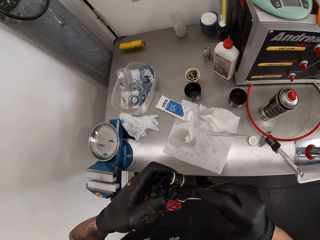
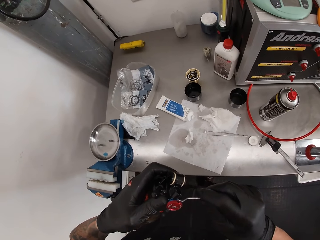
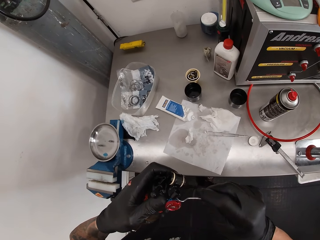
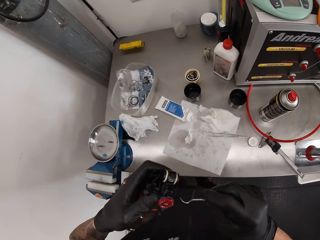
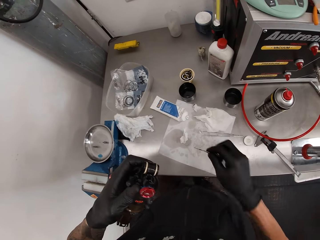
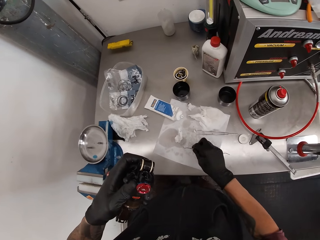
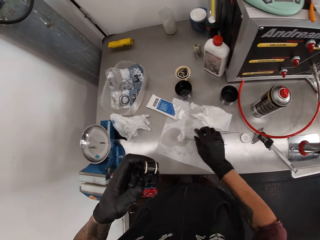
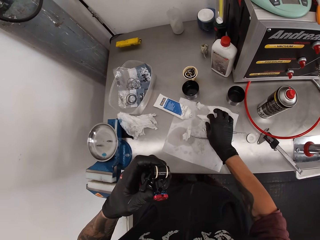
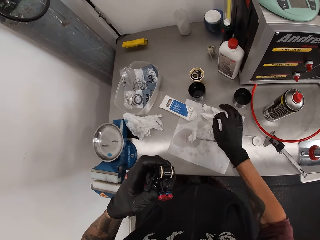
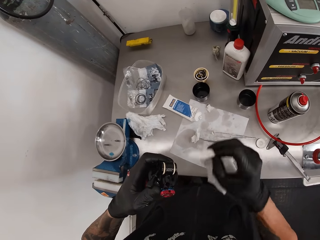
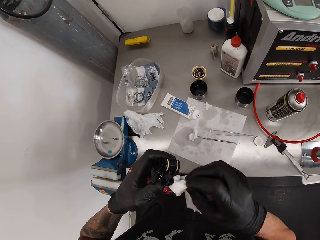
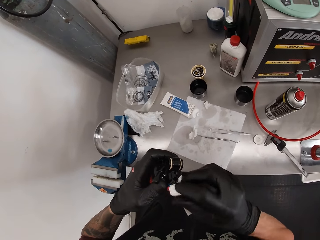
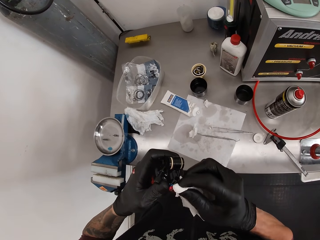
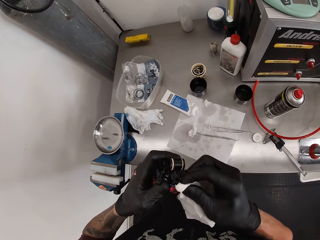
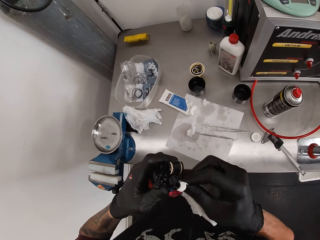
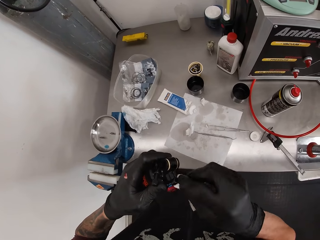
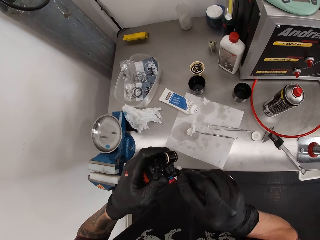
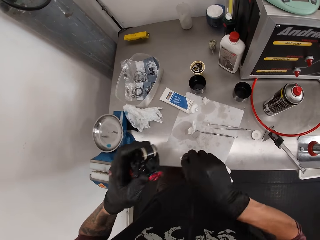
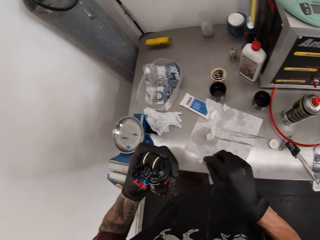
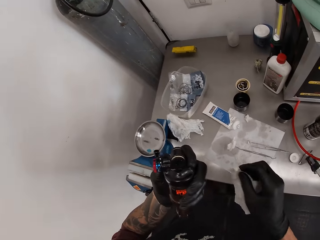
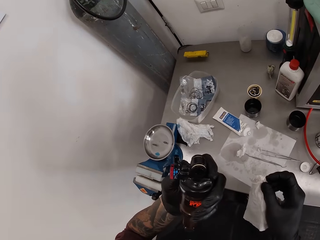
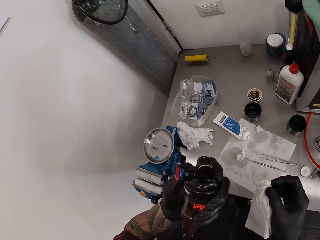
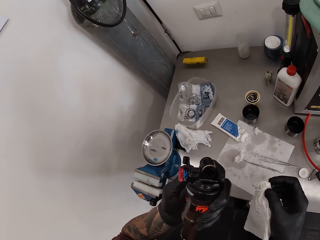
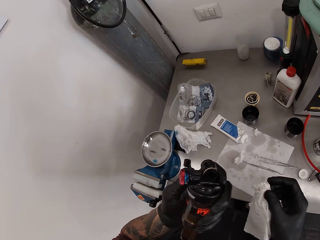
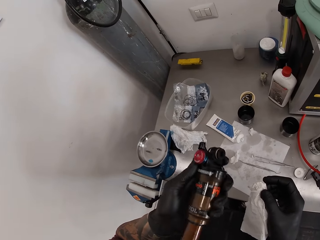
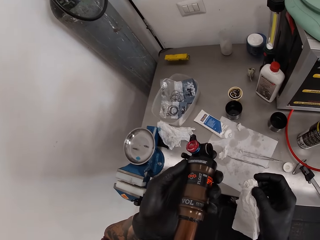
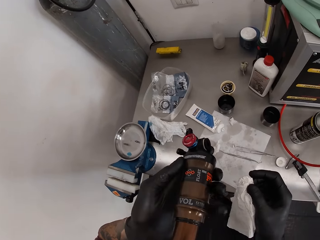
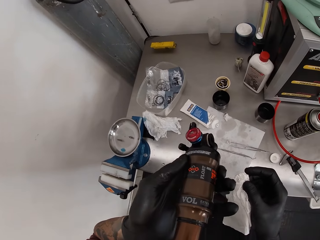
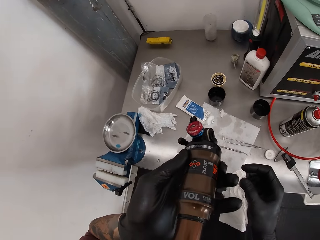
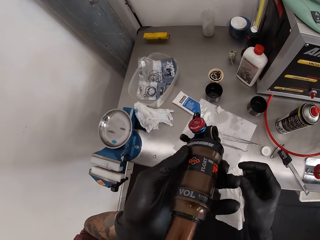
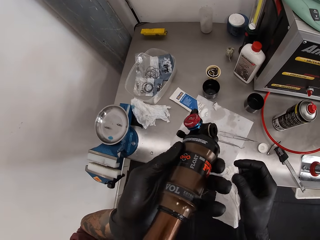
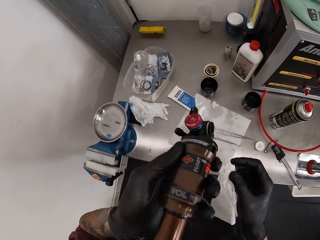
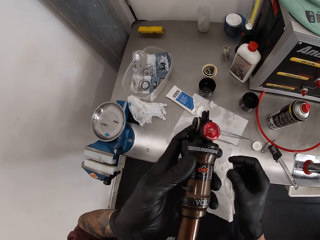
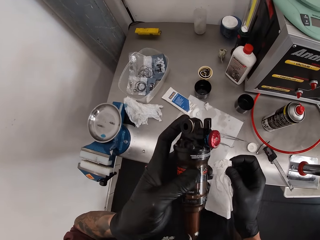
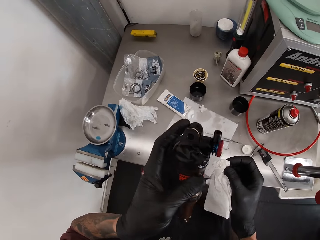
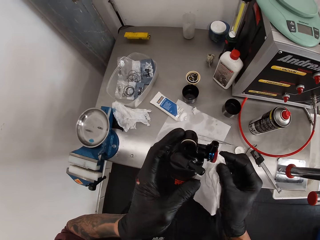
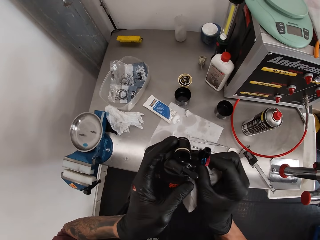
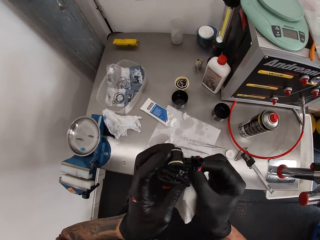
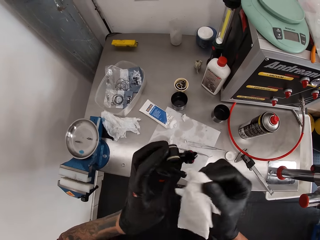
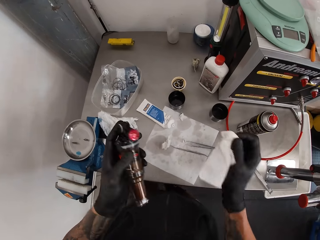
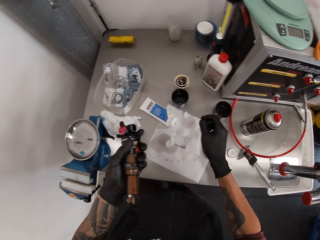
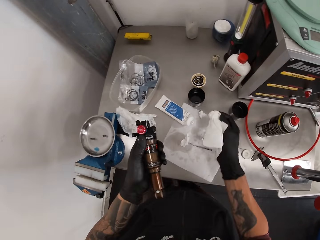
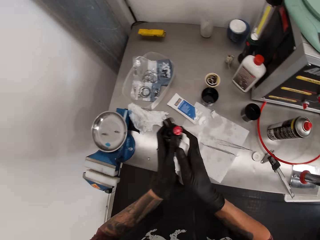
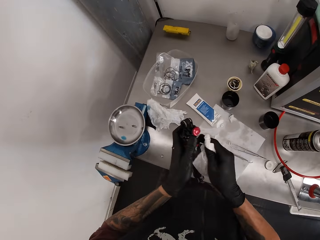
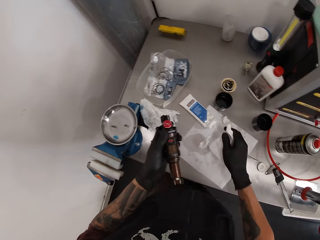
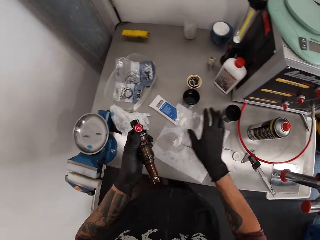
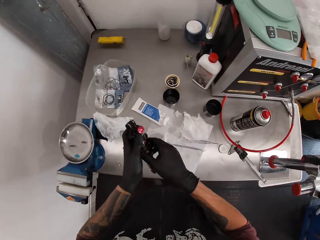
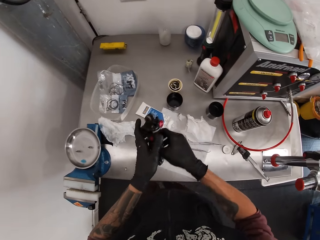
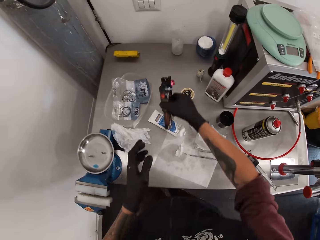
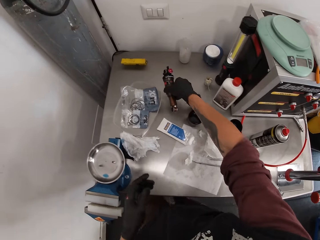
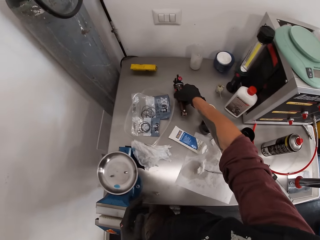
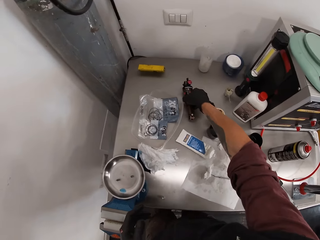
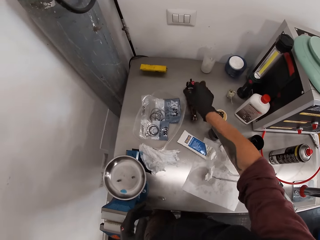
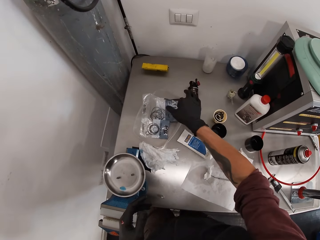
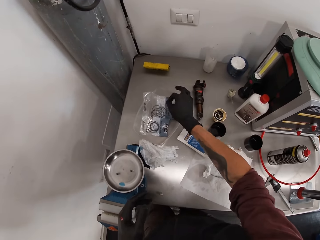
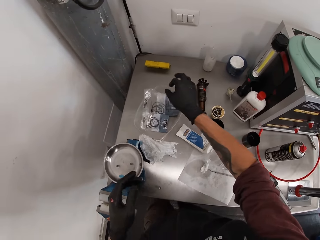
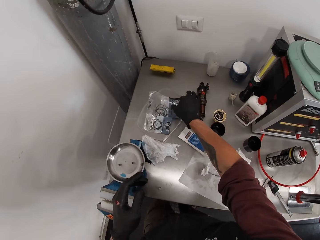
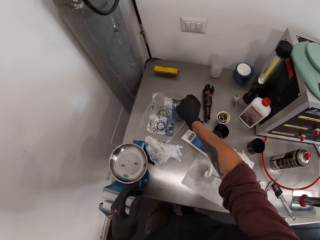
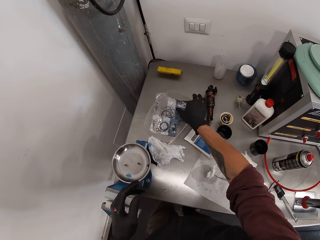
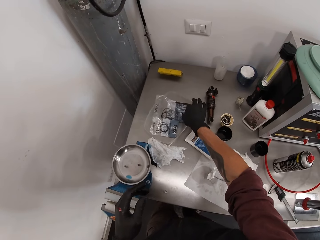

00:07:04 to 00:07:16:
The camera wearer drops the tweezer on the slab with his right hand. He picks up a tissue on the slab with his right hand. He wipes the fox float in his left hand with the tissue in his right hand. He wipes the fox float again. He drops the tissue on the slab with his right hand. He passes the fox float from his left hand to his right hand. He drops the fox float on the slab with his right hand.

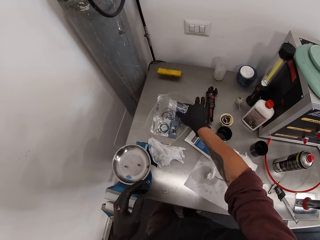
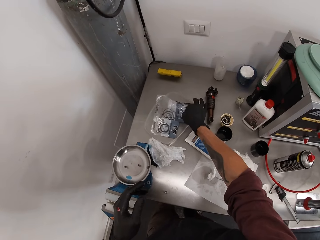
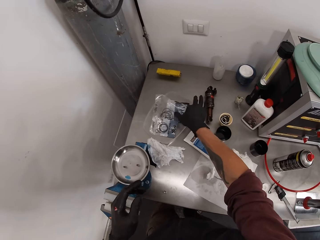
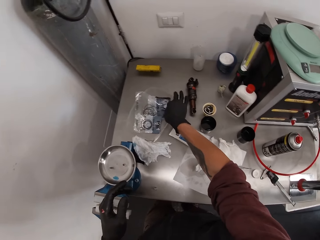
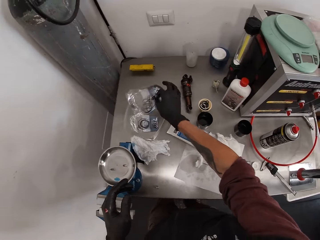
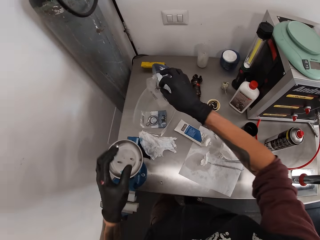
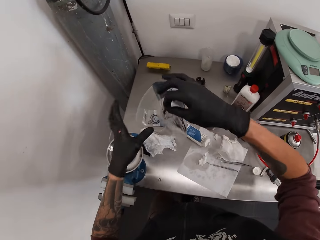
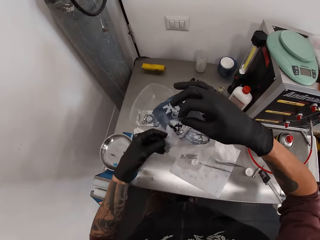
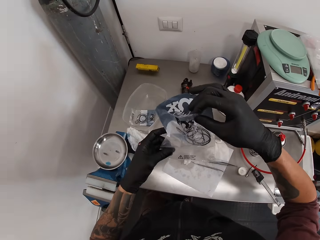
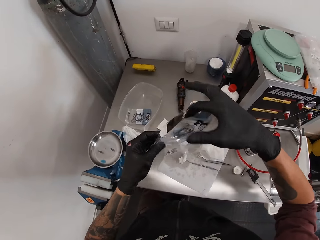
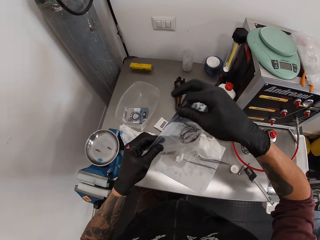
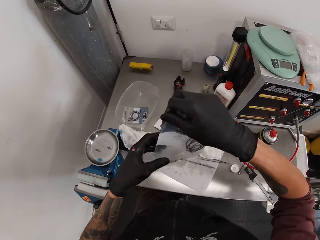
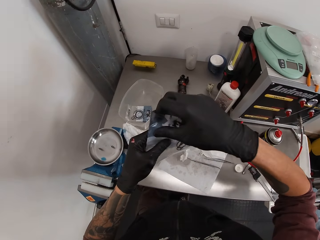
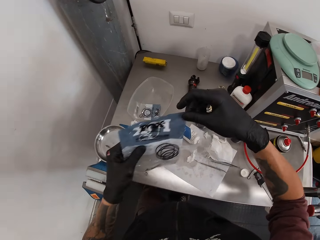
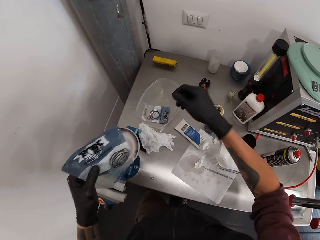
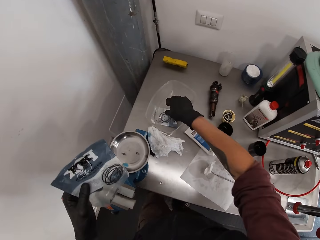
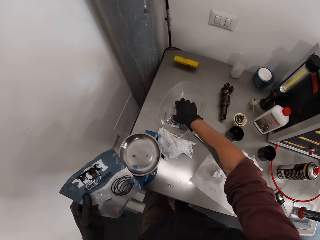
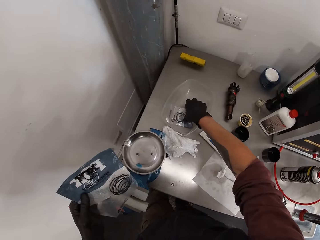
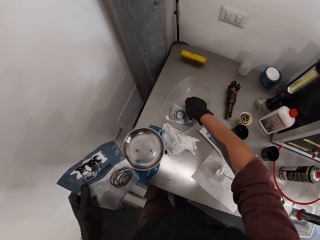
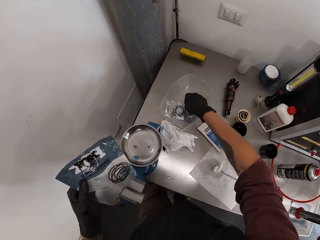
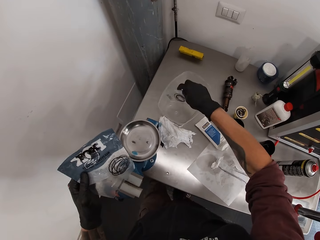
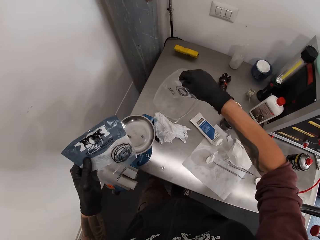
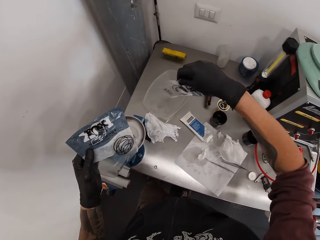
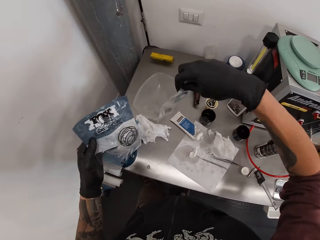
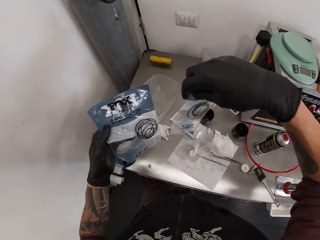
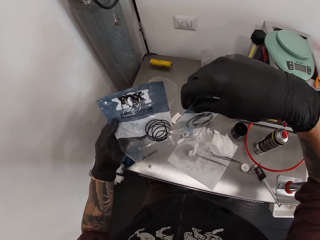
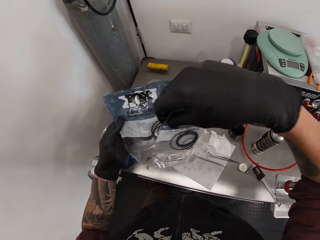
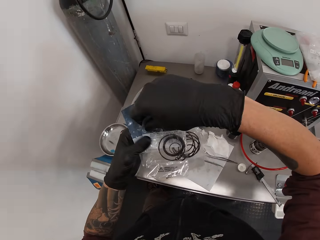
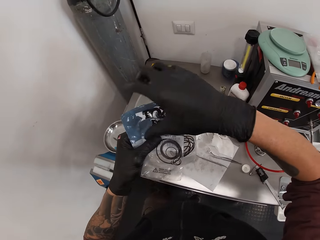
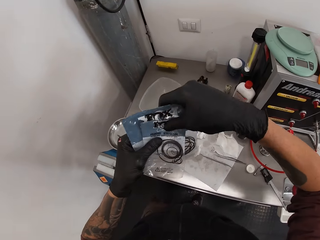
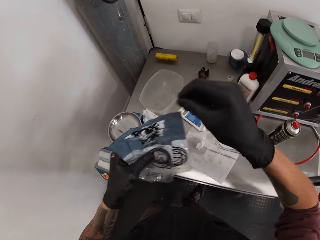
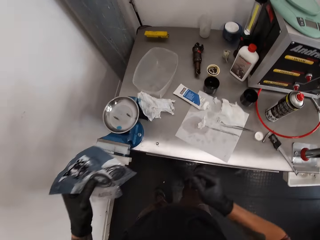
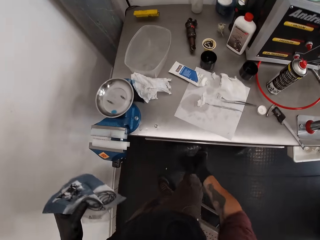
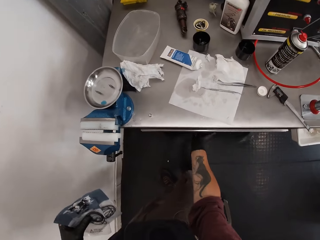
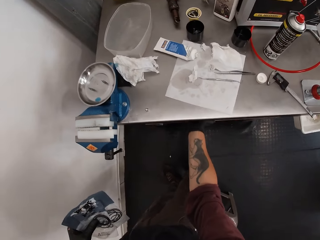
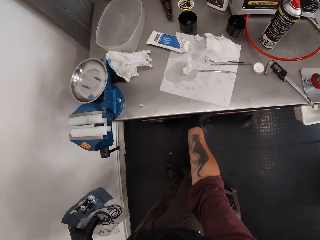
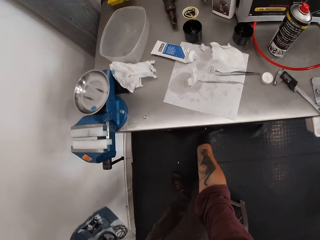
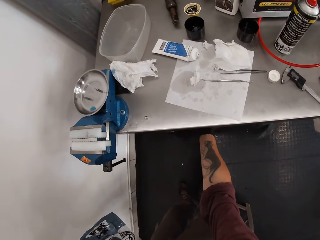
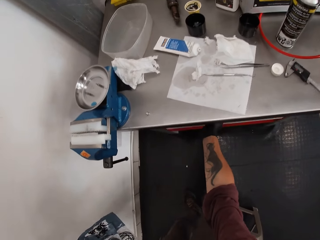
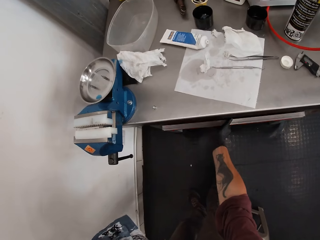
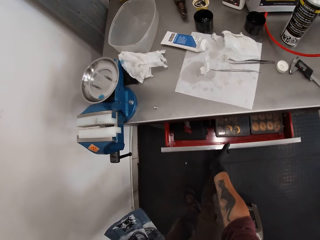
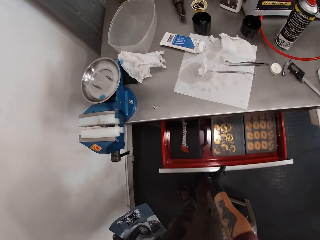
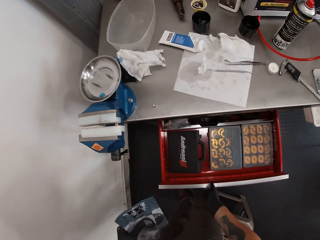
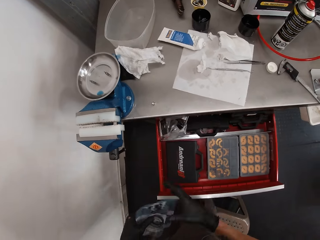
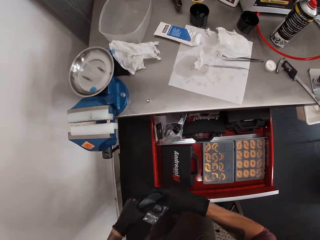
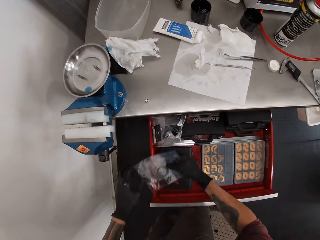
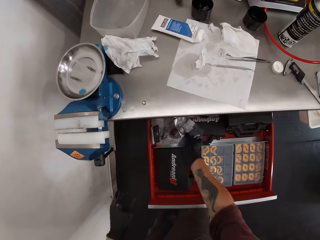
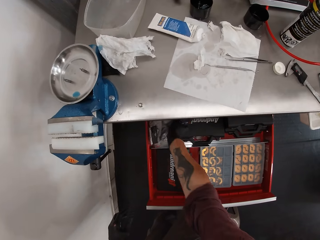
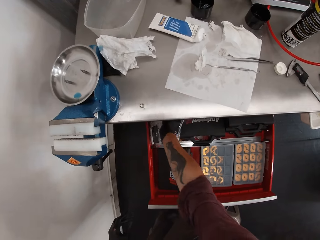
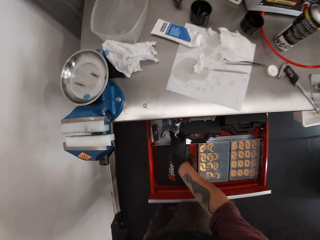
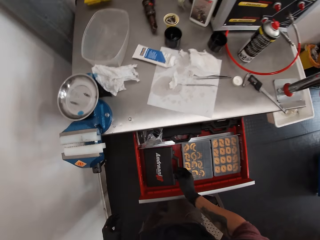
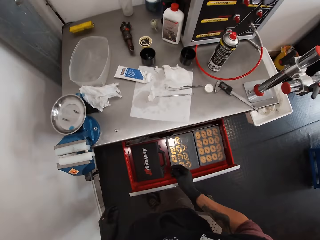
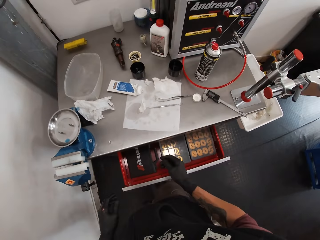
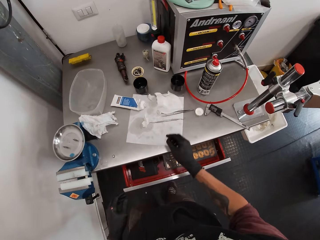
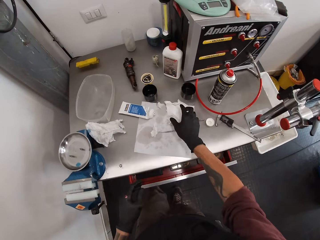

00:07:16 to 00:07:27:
The camera wearer drops something on the table. He picks a nylon of wire on the slab with his right hand. He passes the nylon of wire from his right hand to his left hand. He picks the nylon of wires on the slab with his right hand. He passes the nylon of wire from his right hand to his left hand. He opens the cabinet with his right hand. He passes the nylon of wires from his left hand to his right hand. He drops the nylon of wires in the cabinet with both hands.
